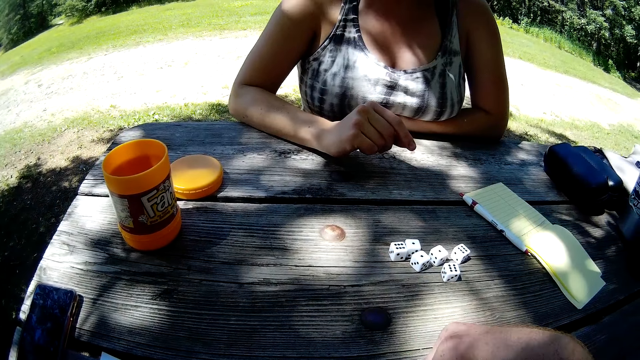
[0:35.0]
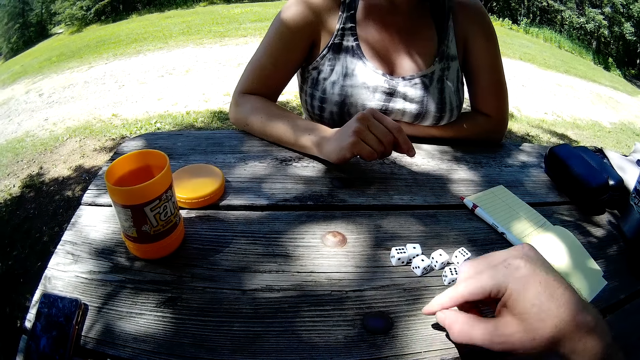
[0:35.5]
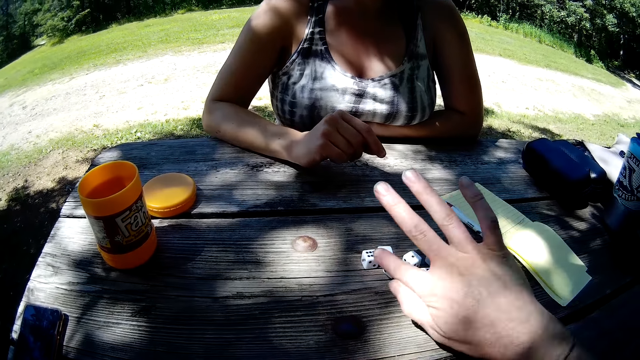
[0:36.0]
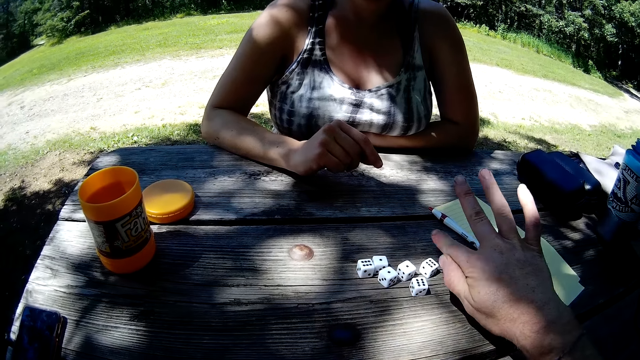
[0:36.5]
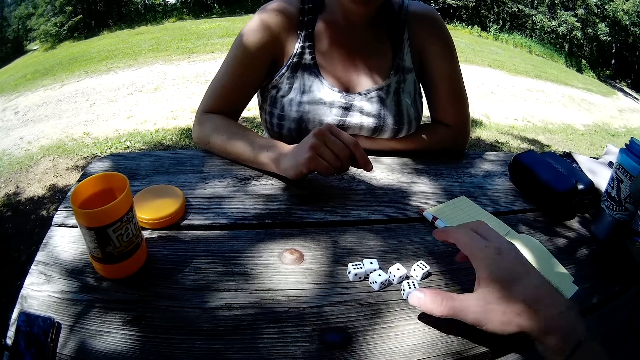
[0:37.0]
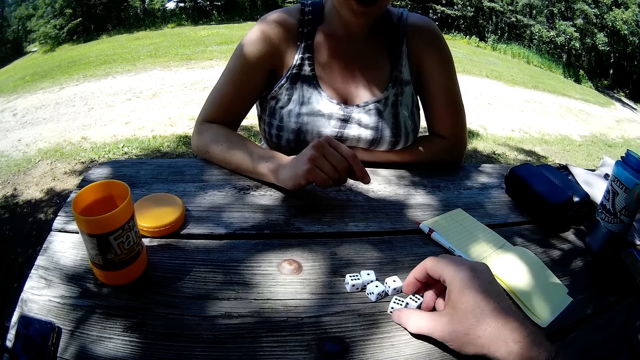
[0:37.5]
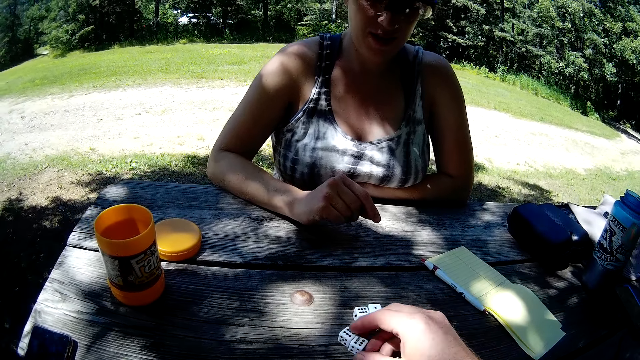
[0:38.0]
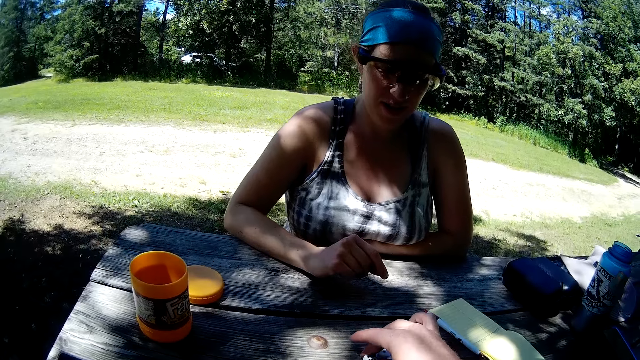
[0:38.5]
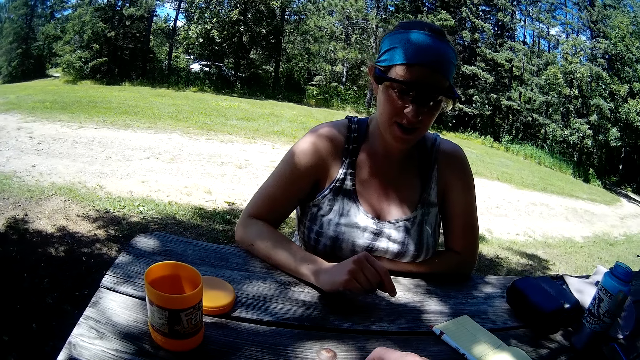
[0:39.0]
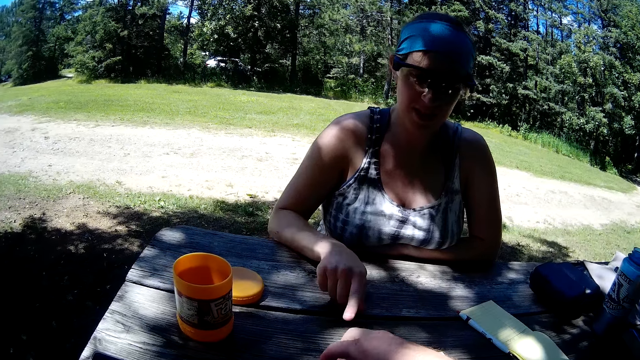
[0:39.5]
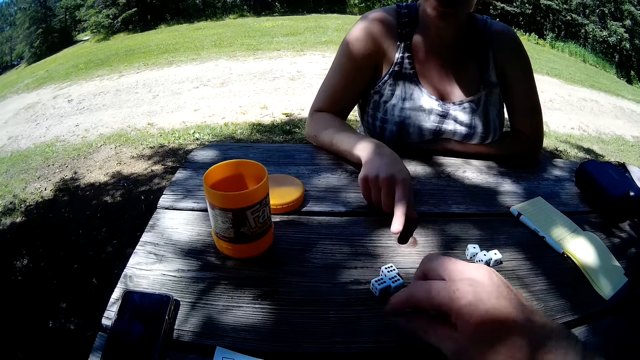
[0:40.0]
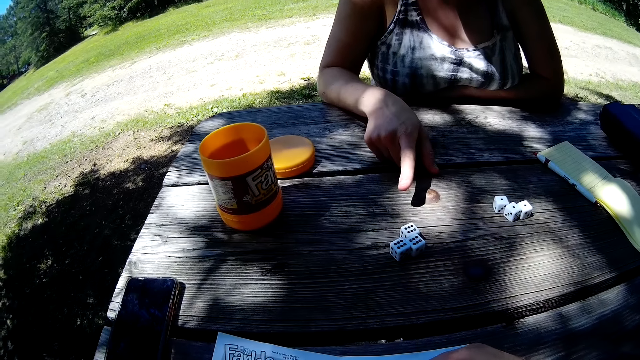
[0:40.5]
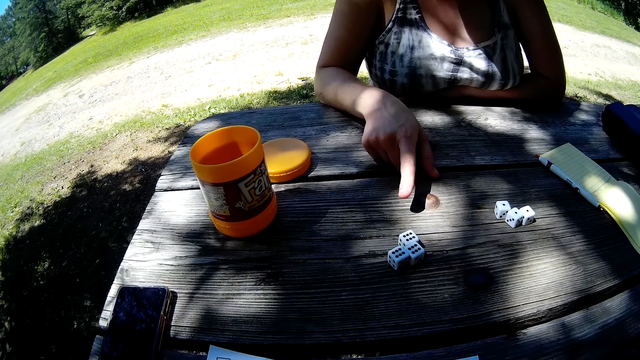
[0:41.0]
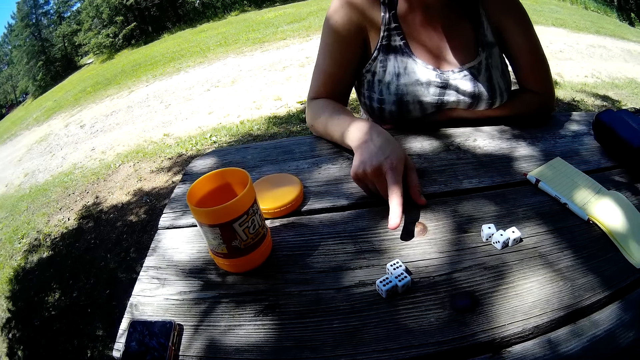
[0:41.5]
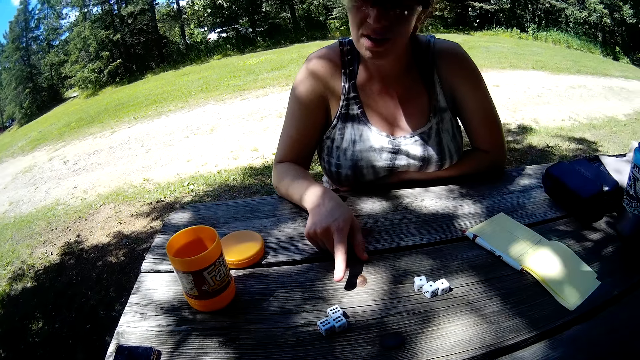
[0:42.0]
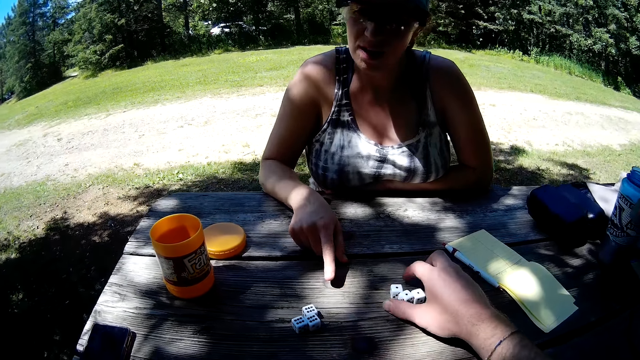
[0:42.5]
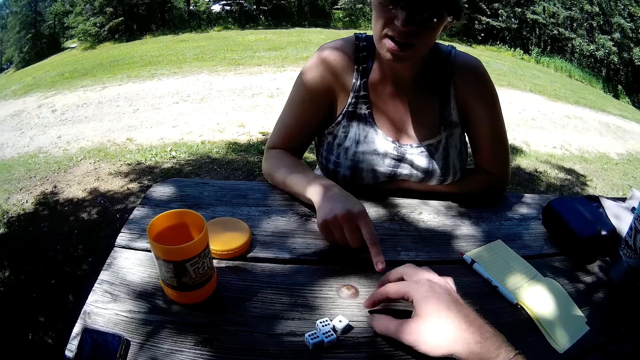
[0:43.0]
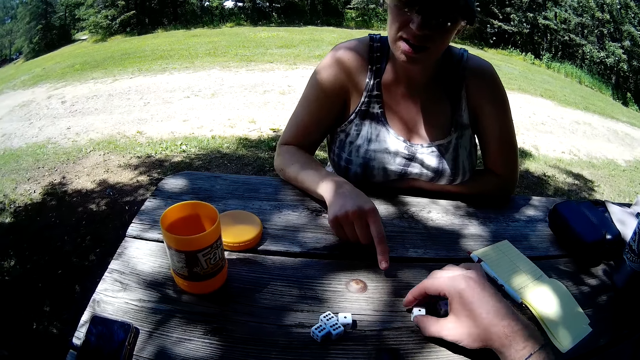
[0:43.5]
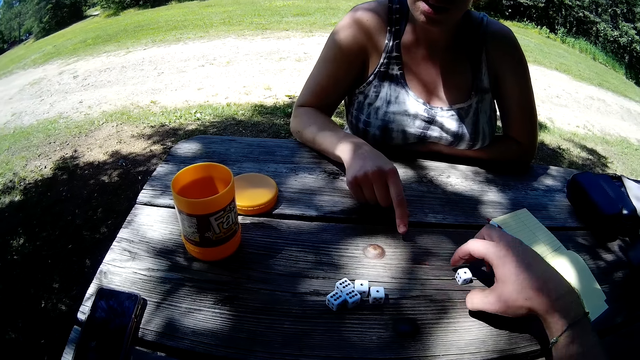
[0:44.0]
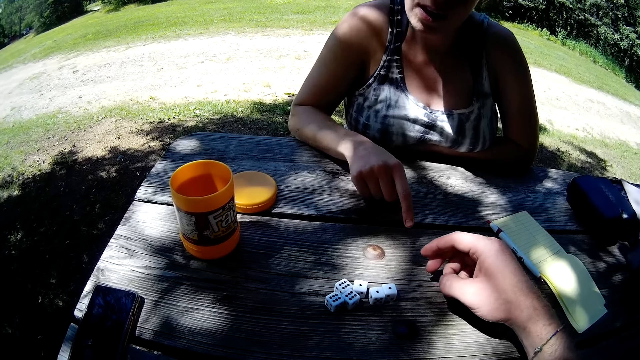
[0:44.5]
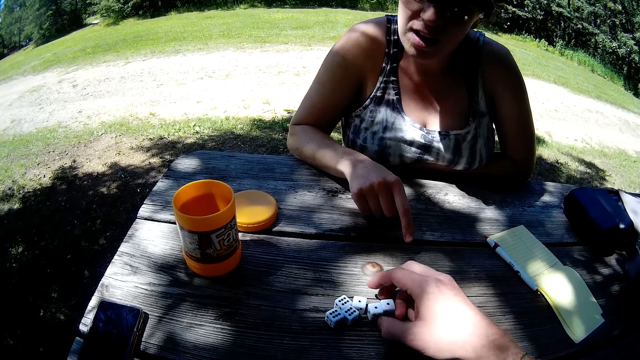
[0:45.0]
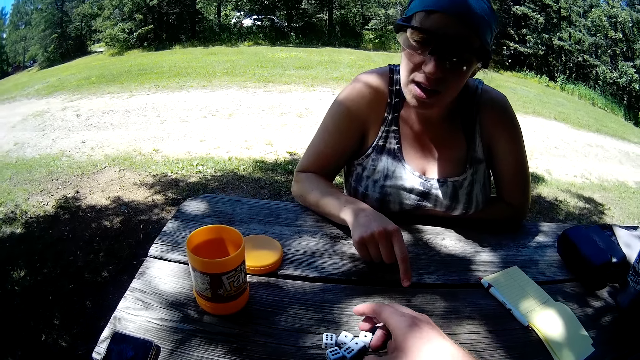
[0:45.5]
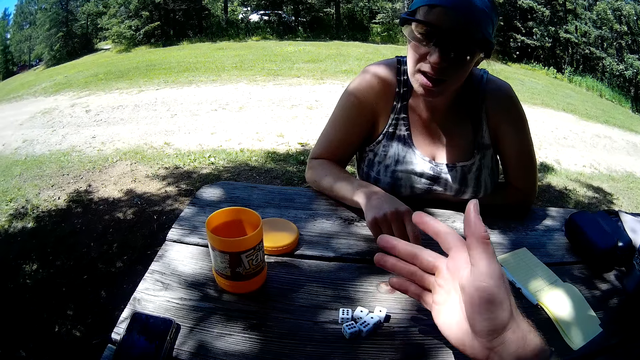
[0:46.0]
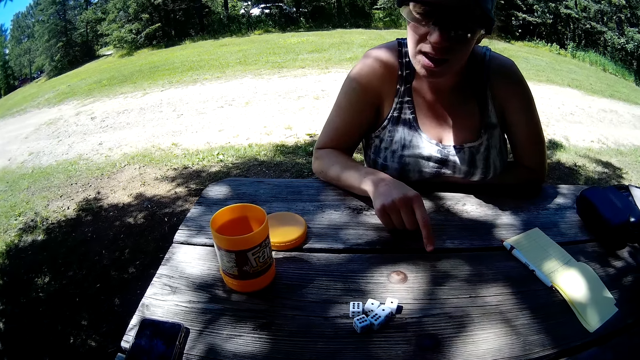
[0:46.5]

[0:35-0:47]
The camera wearer demonstrates to the woman with his right hand. He moves the dice on the table with his right hand. The woman points her index finger at the dice. The camera wearer demonstrates with the dice on the table. He moves the dice to the other side.

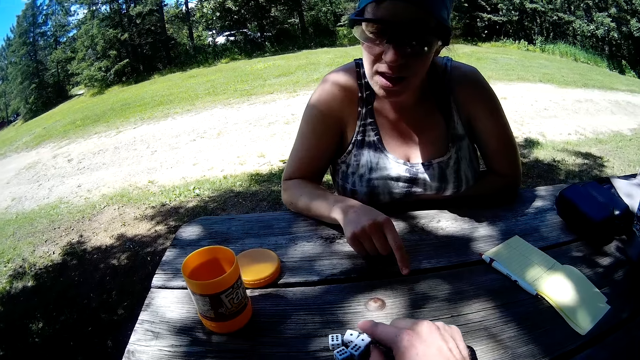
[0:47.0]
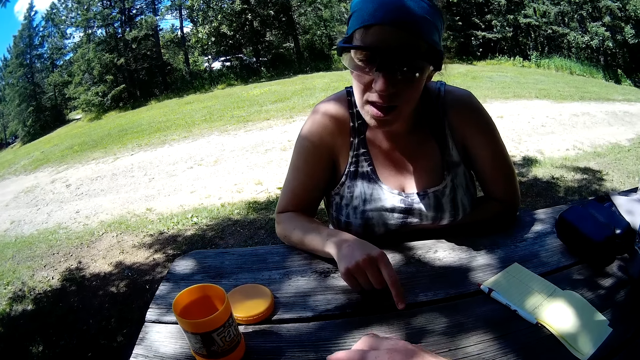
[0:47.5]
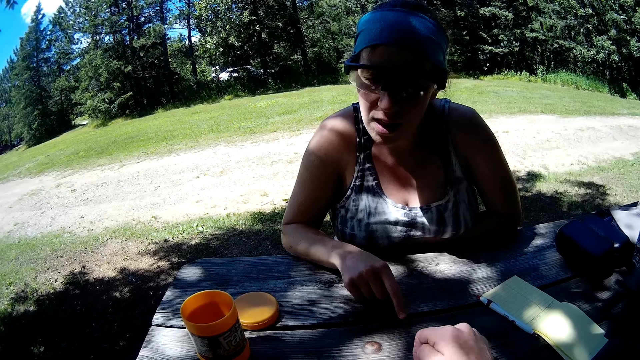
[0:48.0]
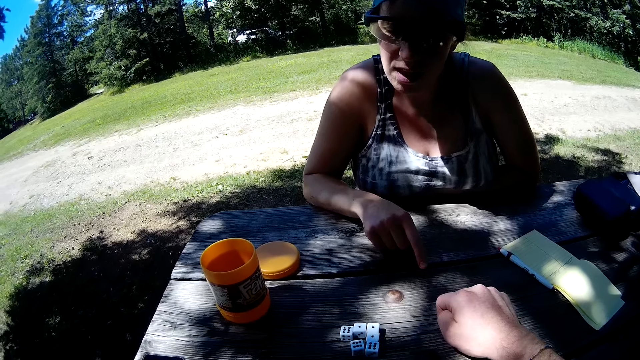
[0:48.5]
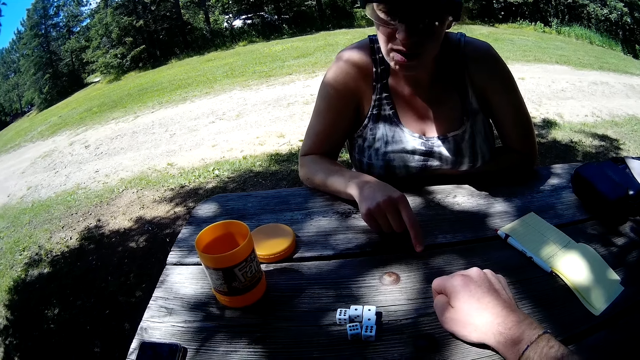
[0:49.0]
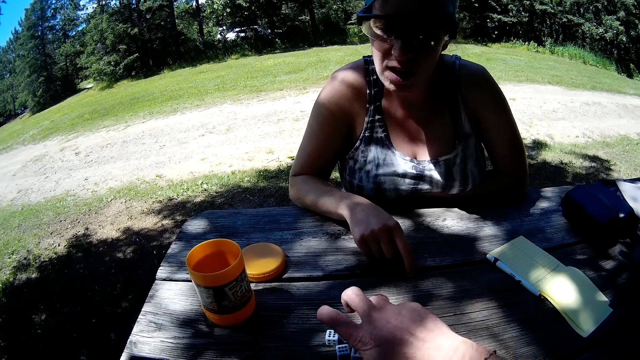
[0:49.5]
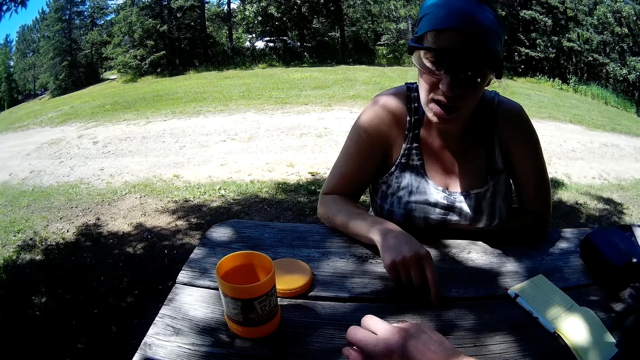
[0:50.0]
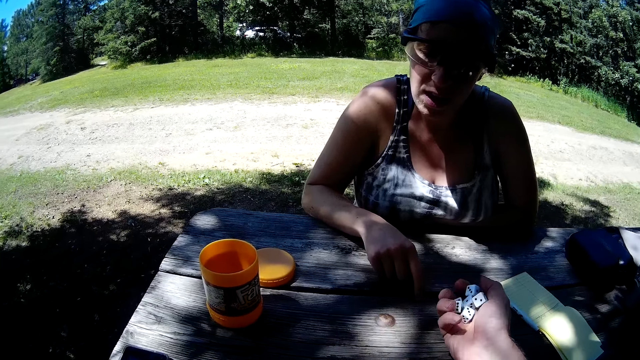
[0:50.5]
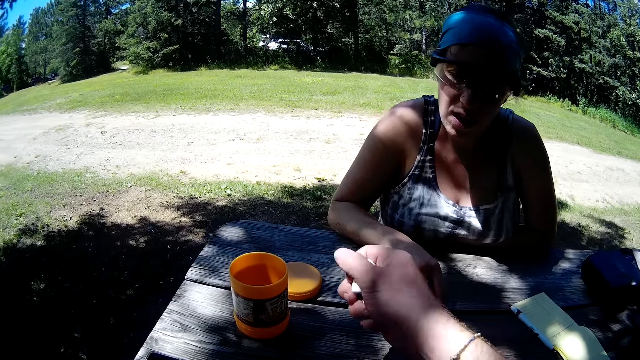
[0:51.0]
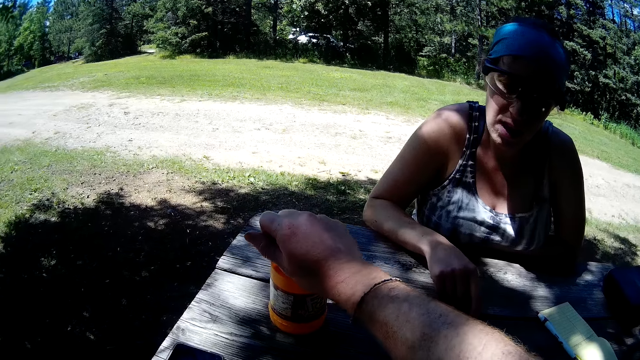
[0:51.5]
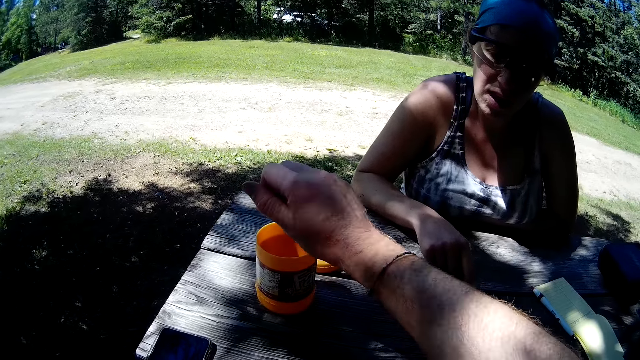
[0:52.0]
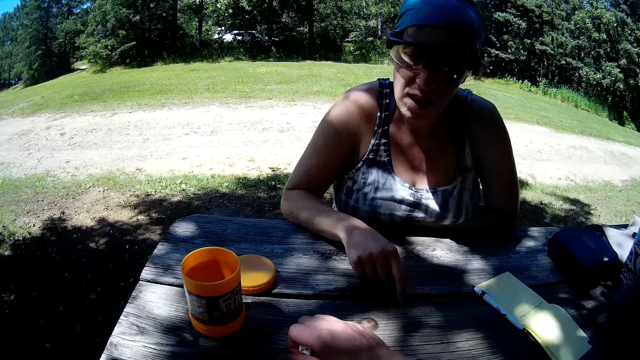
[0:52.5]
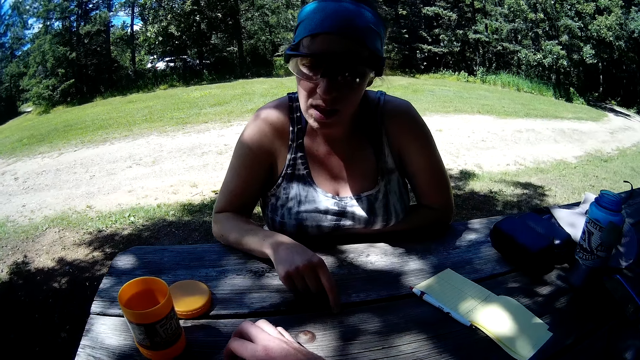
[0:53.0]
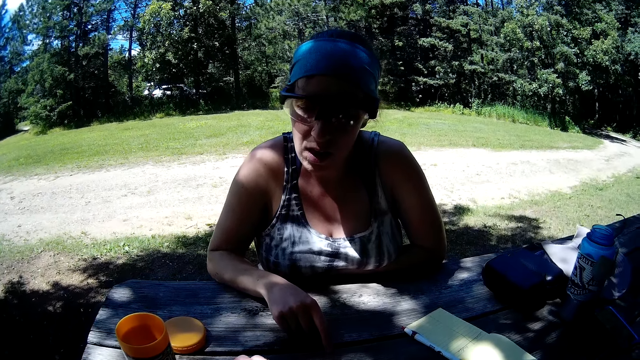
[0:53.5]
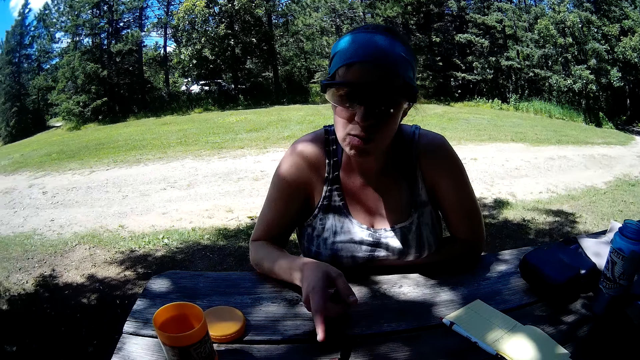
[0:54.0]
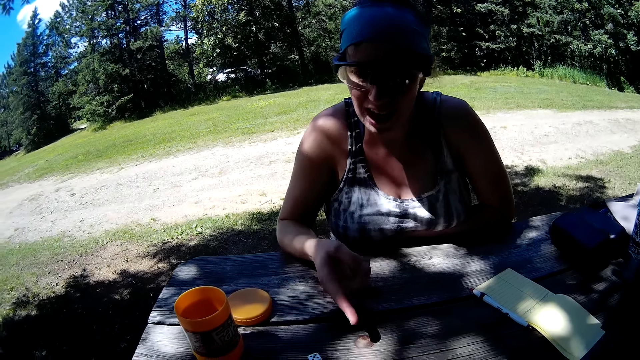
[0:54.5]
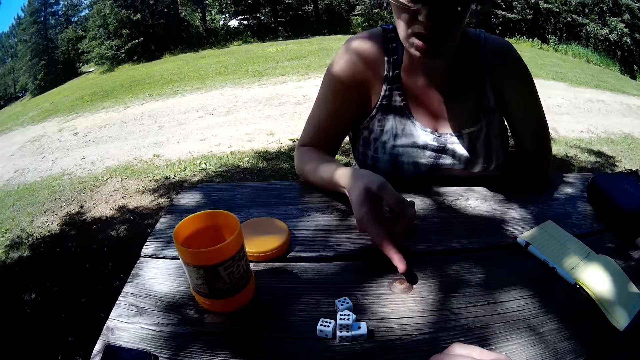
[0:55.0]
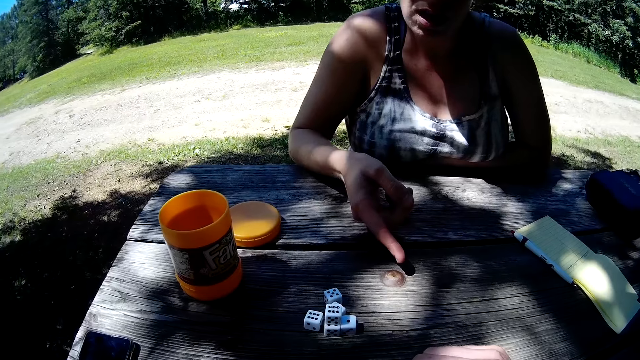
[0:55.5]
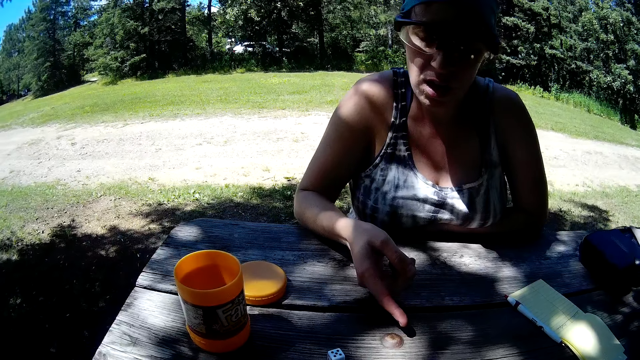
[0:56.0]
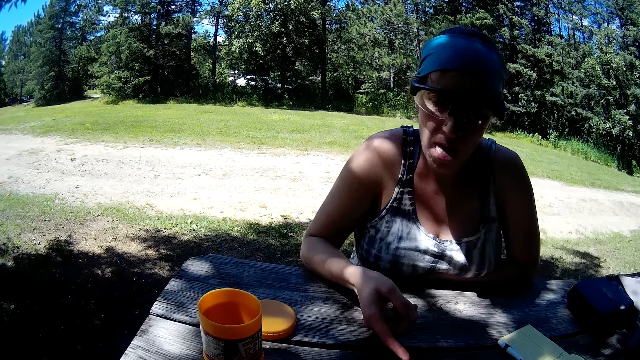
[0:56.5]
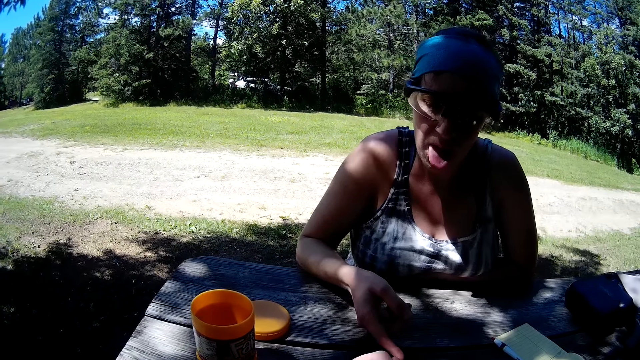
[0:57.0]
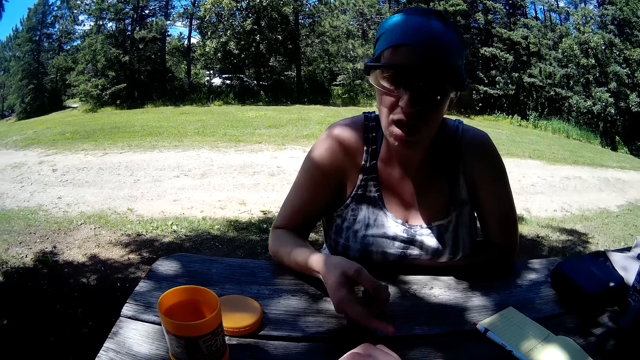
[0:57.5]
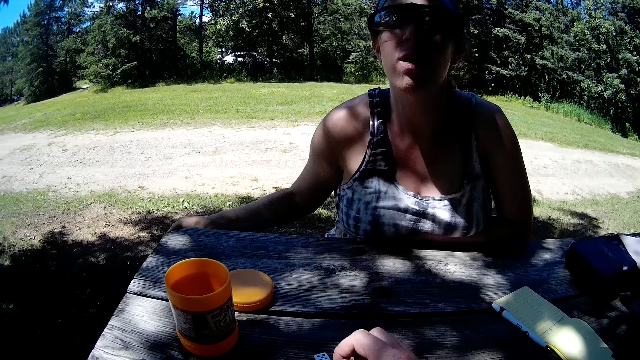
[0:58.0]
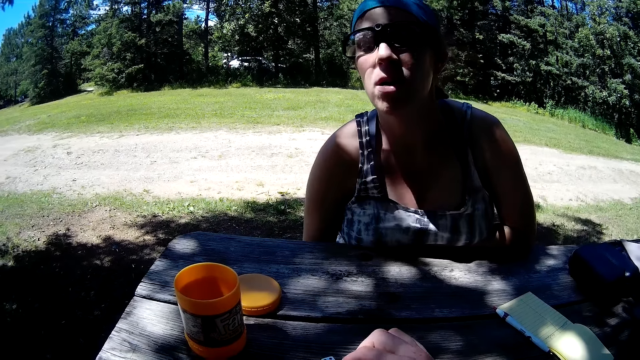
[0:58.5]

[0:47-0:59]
The camera wearer picks up the dice on the table. They put the dice in the can. They drop the dice on the table. The woman interacts with the man. The woman swings her index finger. The woman talks to the camera wearer. The woman puts her hand beneath the table.
